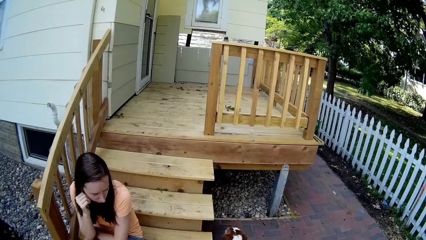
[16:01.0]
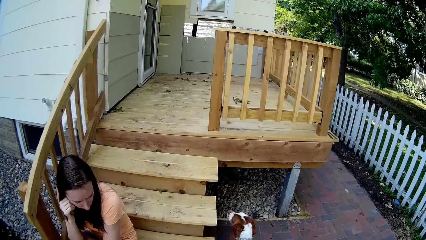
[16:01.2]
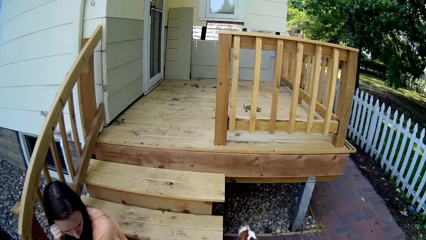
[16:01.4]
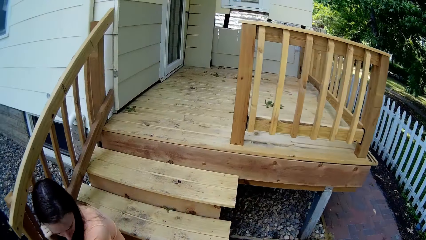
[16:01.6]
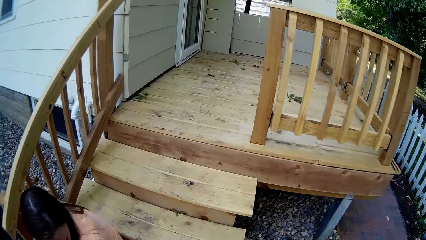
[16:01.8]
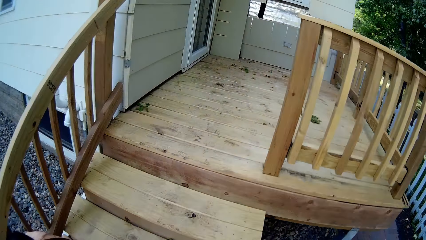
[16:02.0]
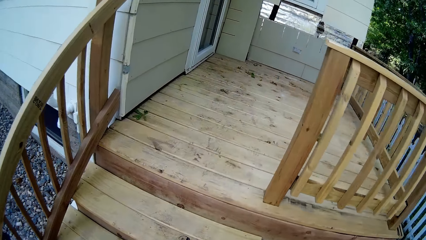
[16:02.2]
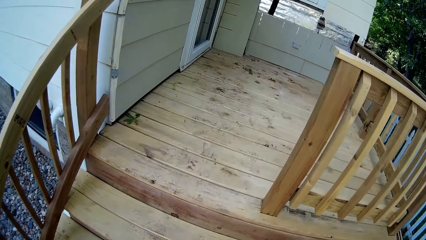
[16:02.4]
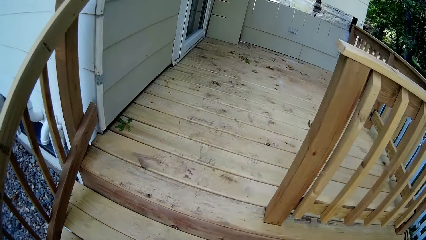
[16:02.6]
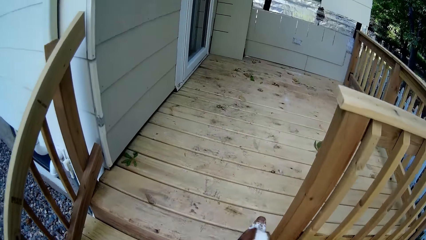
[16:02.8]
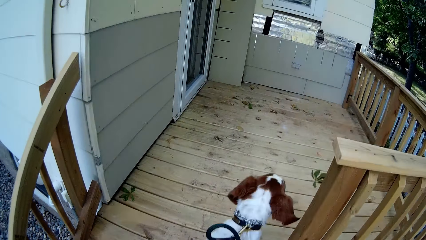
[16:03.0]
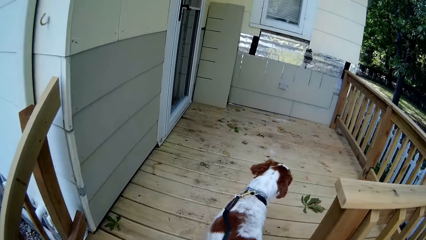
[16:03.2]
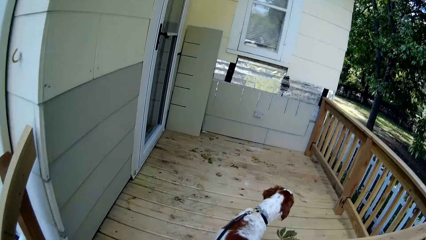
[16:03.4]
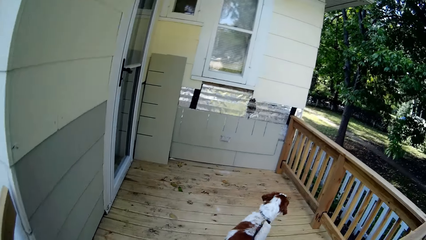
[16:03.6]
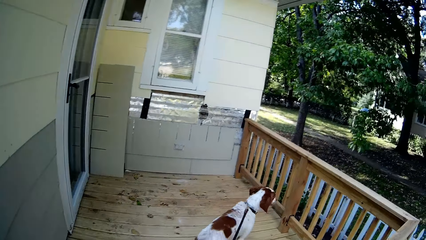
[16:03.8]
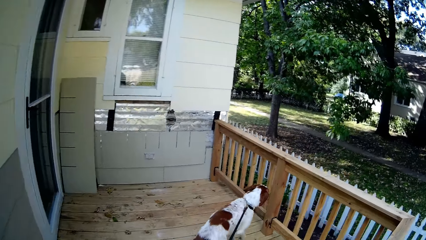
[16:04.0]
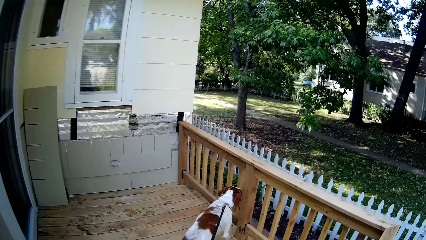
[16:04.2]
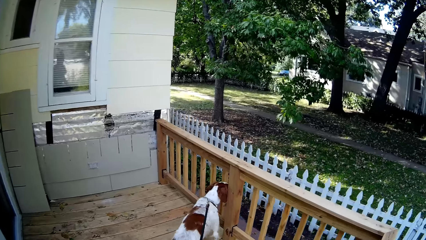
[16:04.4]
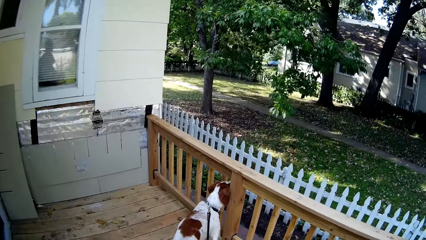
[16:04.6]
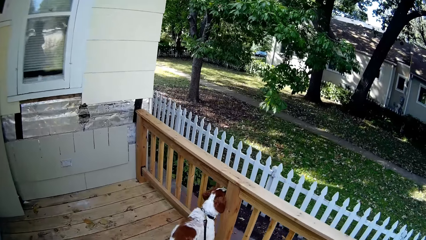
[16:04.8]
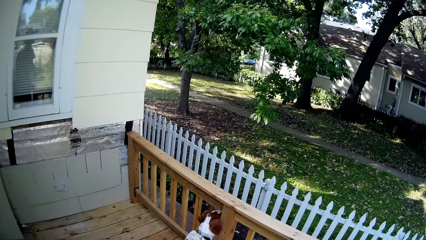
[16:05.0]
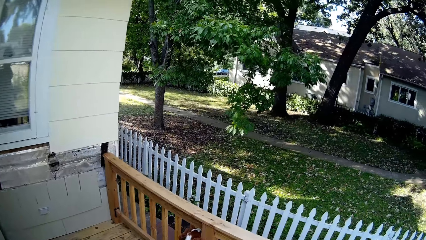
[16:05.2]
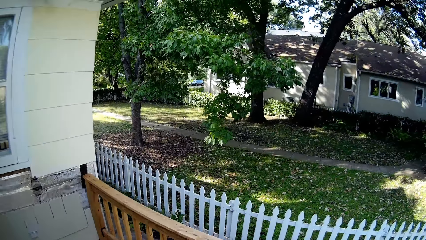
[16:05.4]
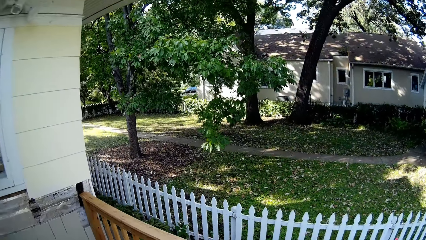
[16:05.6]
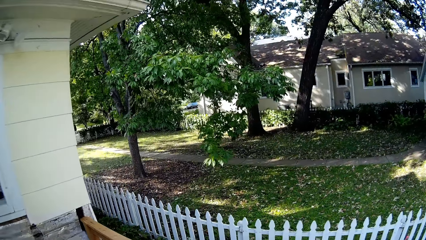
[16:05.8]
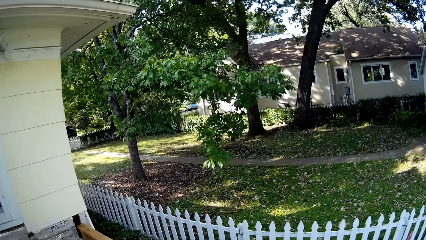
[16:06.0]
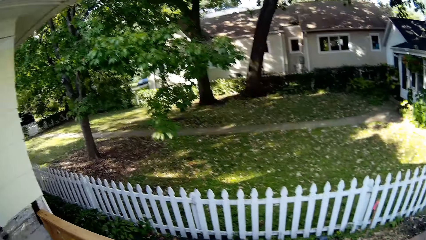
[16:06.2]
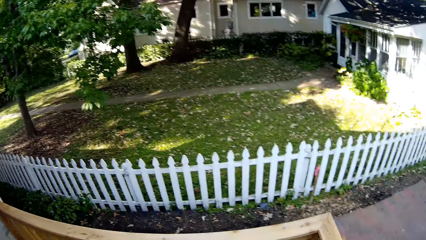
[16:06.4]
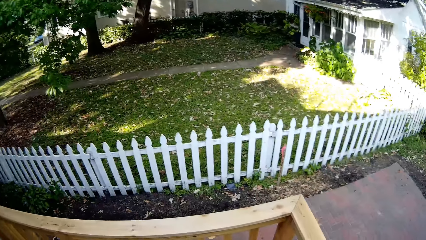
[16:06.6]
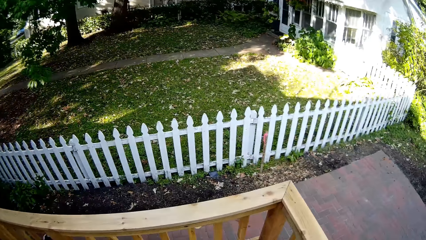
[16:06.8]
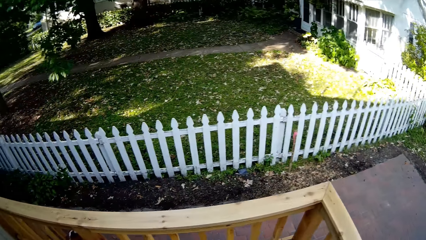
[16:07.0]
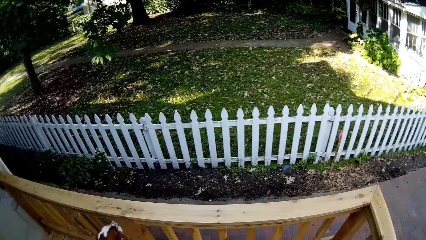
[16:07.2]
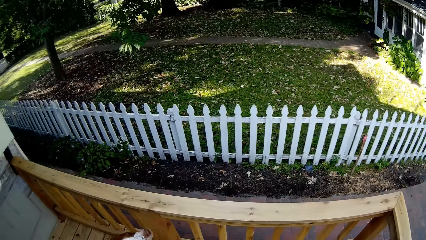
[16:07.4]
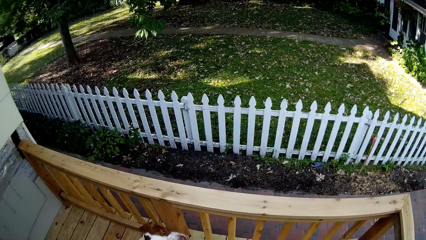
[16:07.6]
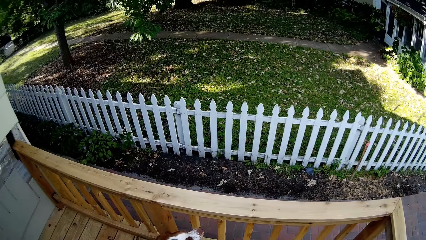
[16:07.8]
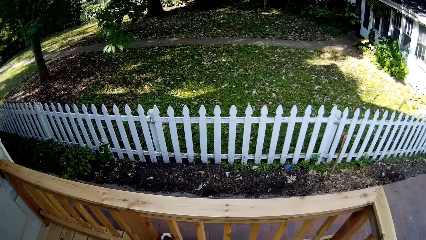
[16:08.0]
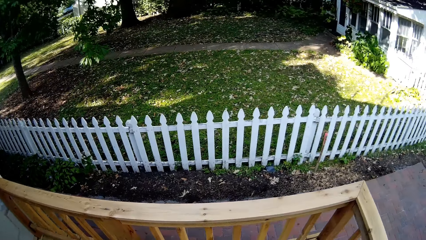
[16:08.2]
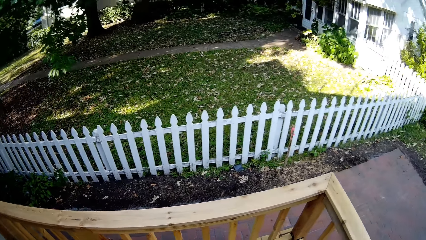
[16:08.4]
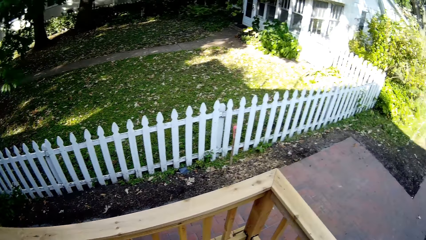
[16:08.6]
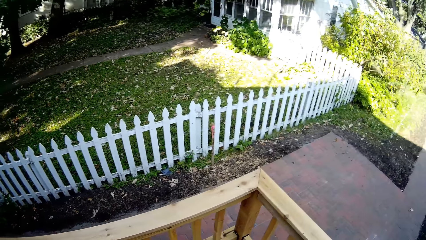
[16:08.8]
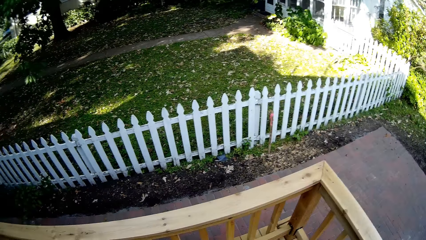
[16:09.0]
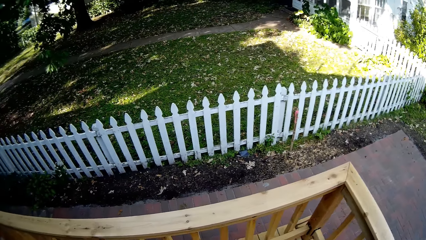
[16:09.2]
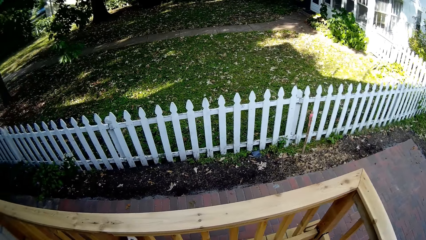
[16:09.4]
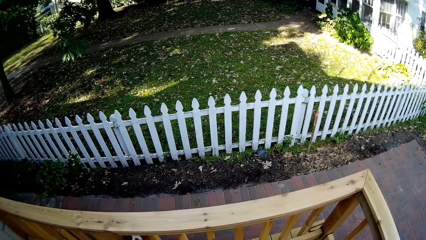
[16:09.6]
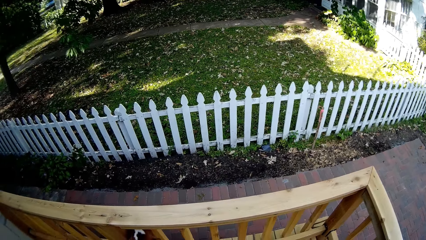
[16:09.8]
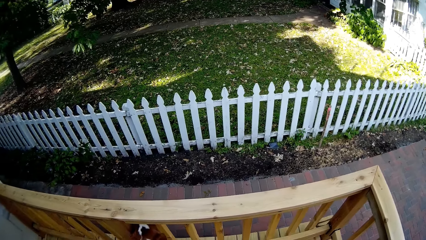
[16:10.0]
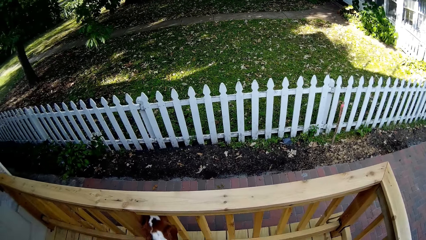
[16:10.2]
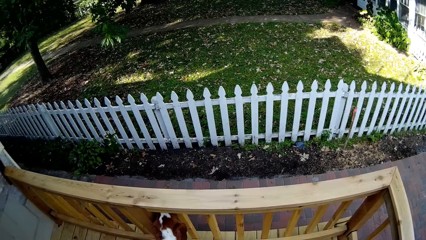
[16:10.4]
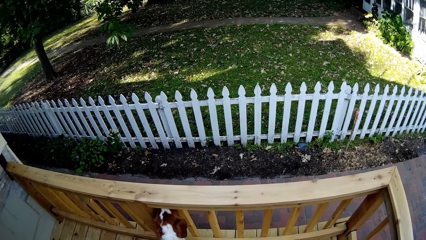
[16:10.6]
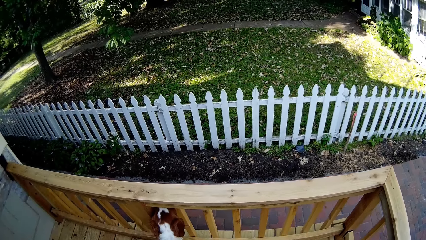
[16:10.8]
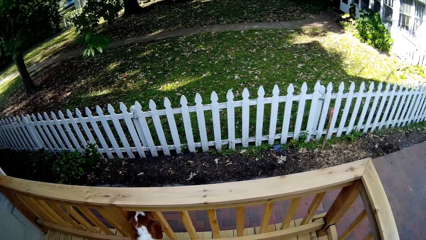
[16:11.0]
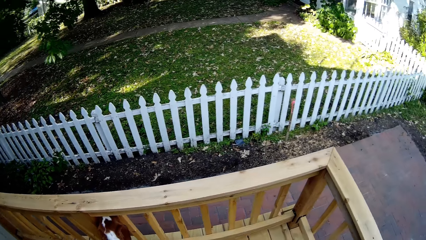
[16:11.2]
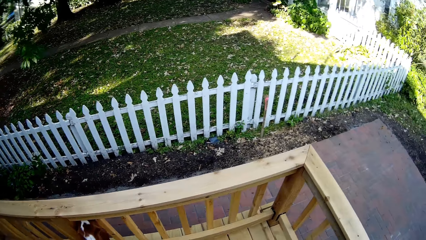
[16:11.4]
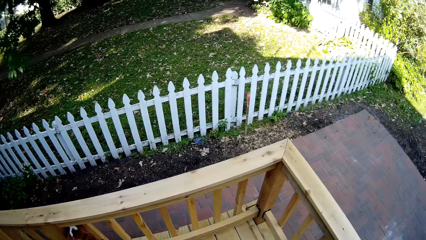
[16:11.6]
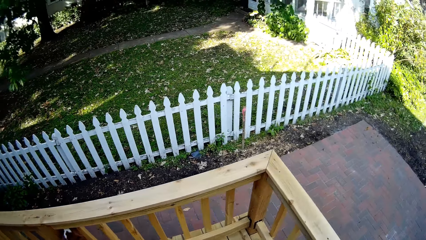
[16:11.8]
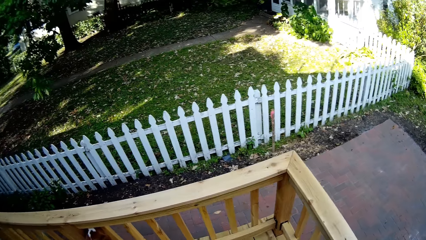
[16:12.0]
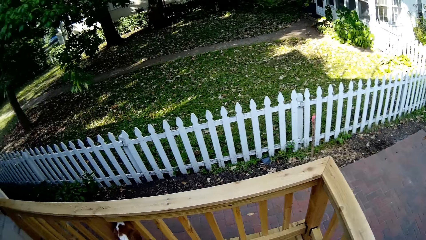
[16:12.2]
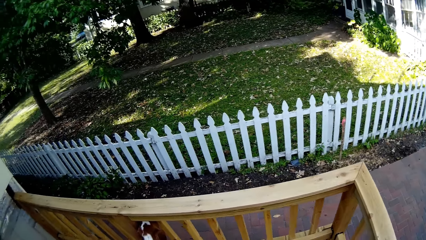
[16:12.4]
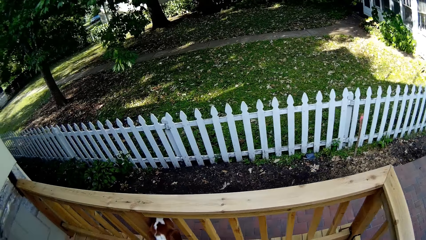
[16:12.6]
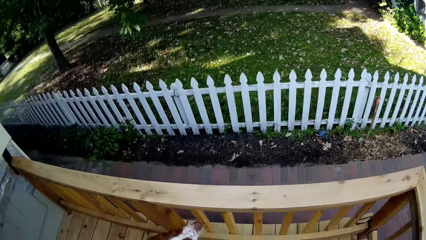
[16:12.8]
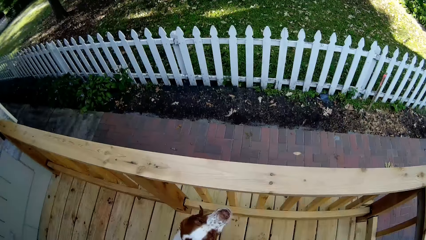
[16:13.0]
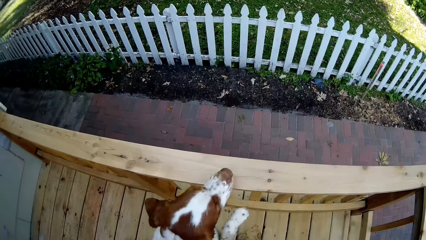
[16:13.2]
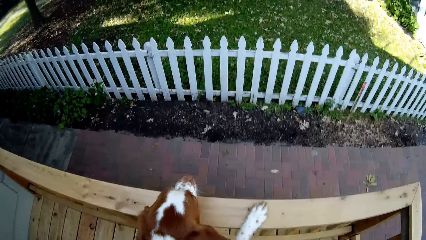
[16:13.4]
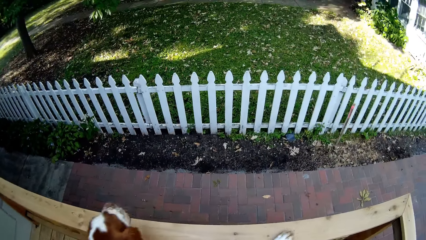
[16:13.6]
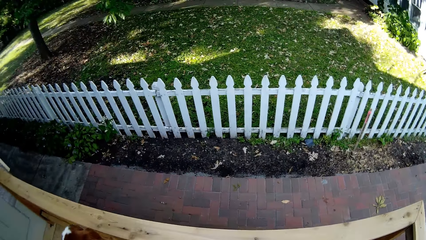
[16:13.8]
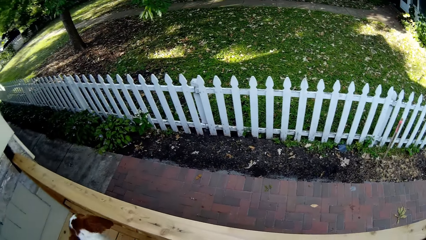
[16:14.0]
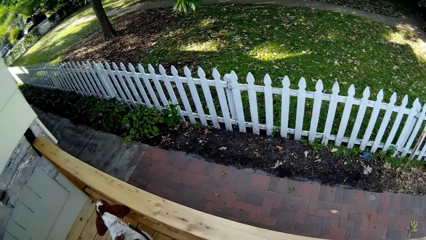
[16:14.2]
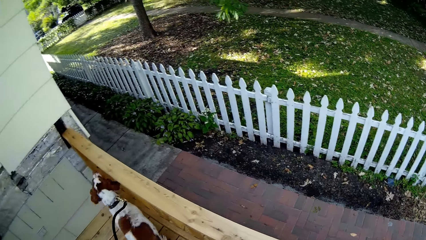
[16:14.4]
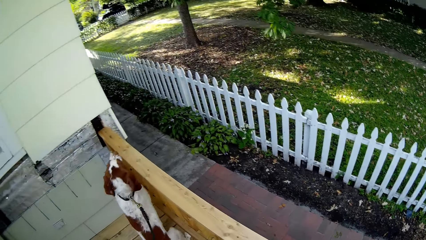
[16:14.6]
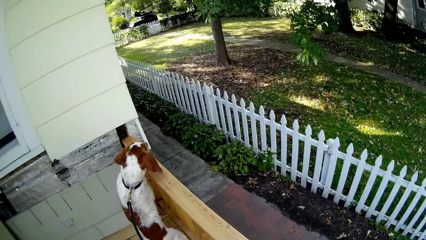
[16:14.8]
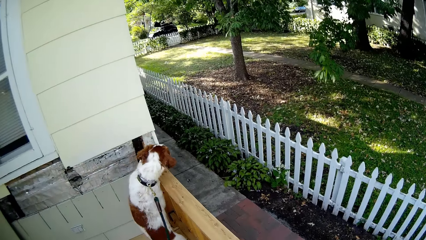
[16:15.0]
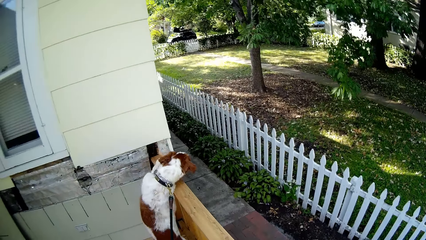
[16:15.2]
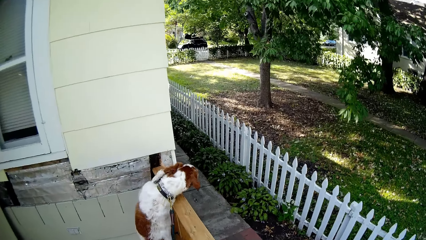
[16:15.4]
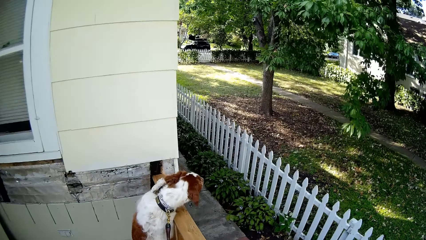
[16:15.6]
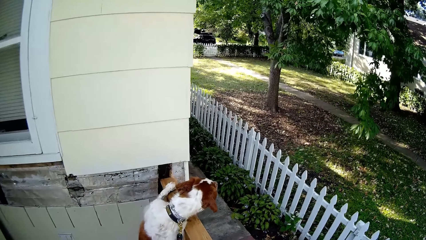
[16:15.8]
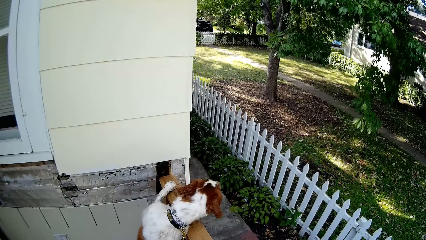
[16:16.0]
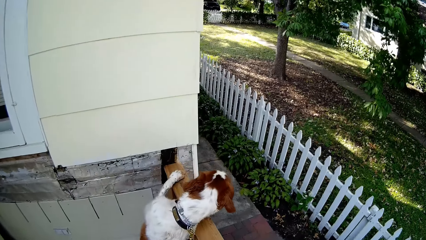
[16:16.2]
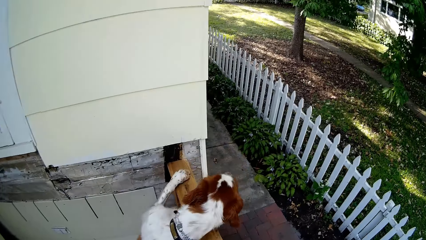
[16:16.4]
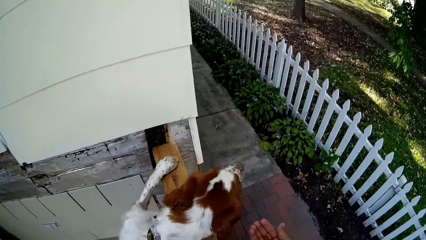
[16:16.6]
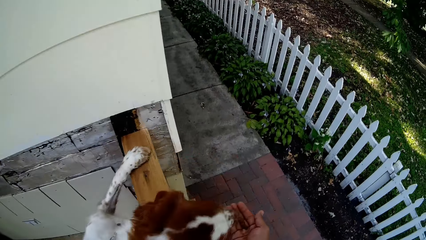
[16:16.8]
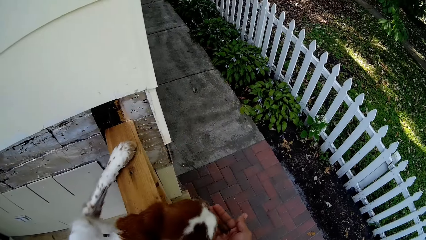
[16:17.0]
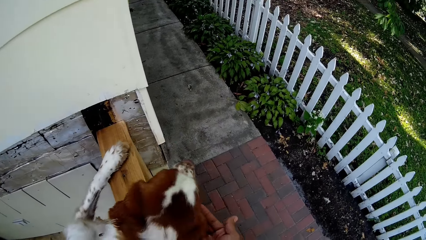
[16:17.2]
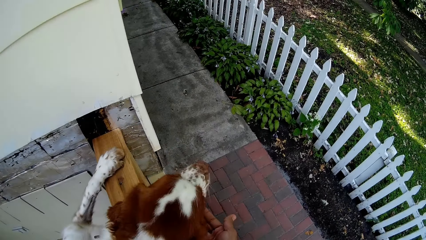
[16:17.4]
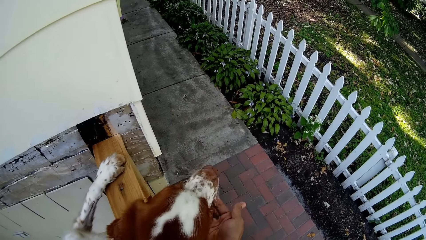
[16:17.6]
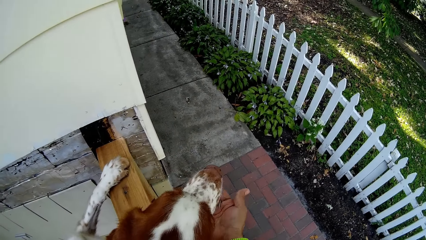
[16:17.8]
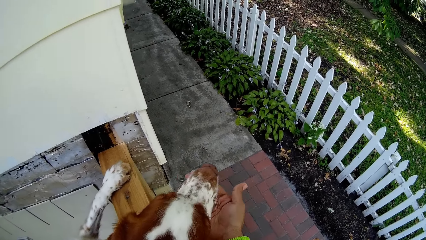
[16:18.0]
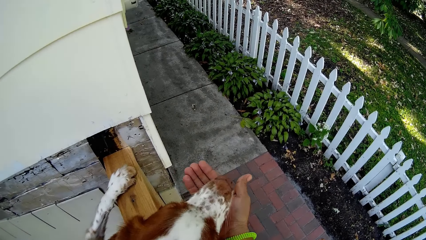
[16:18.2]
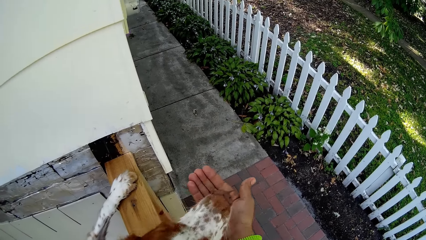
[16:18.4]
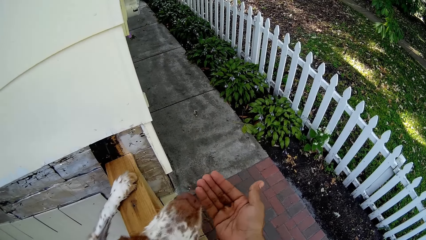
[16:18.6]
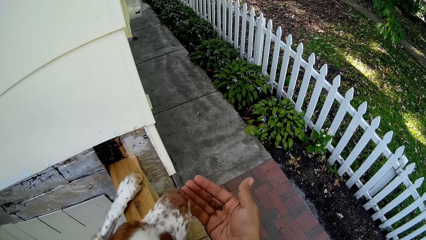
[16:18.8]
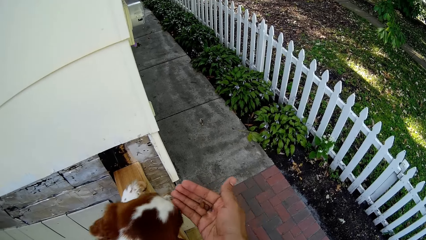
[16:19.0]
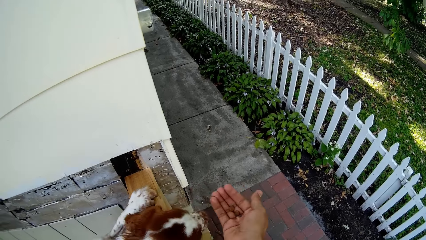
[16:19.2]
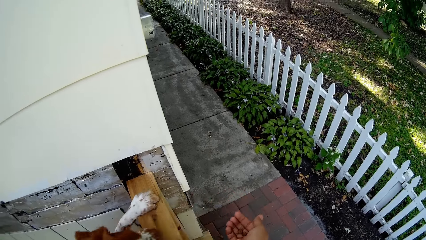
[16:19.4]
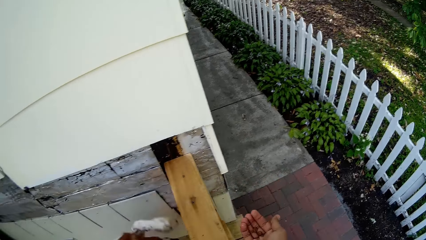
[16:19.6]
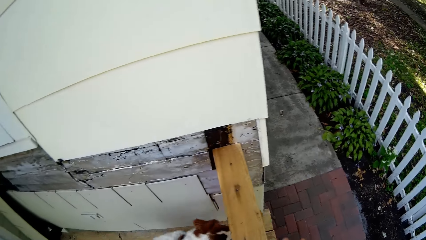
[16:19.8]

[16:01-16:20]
The camera wearer walks up the stairs. They pass a woman. They show the dog a treat to eat. They give the dog a dog chow.
